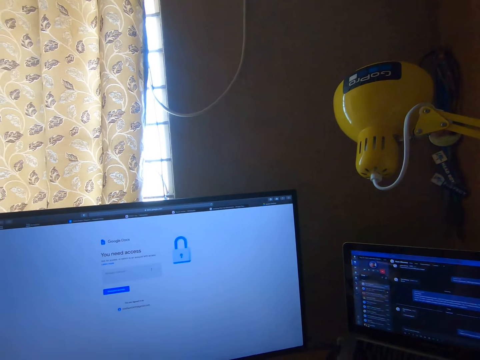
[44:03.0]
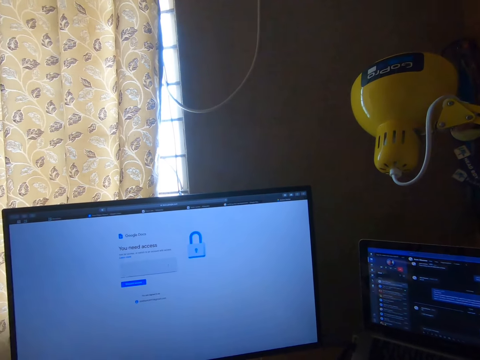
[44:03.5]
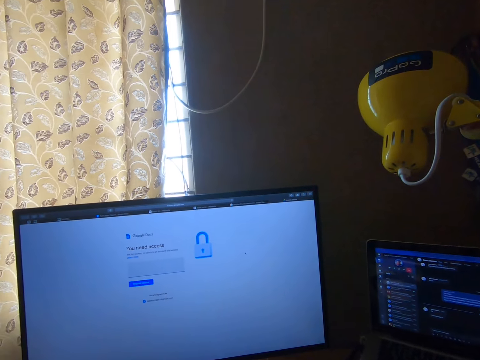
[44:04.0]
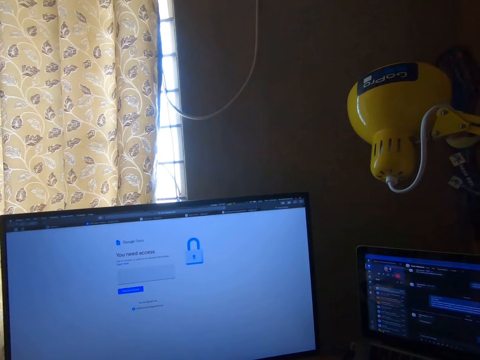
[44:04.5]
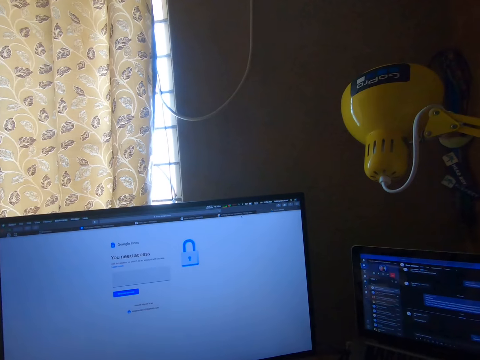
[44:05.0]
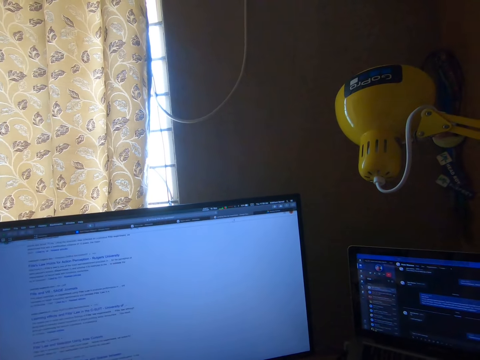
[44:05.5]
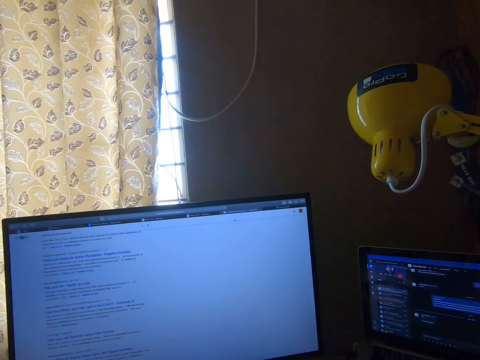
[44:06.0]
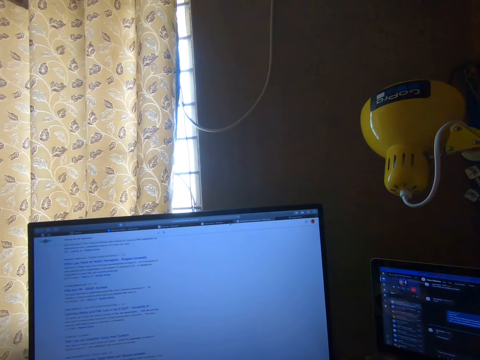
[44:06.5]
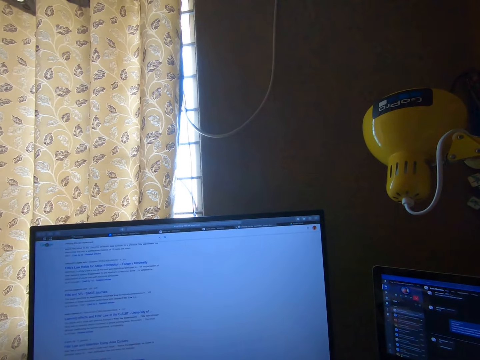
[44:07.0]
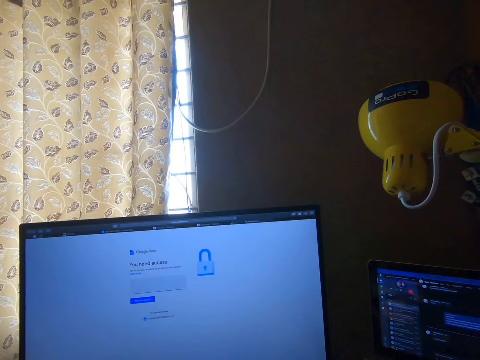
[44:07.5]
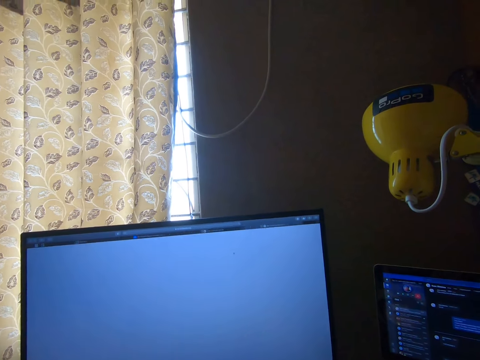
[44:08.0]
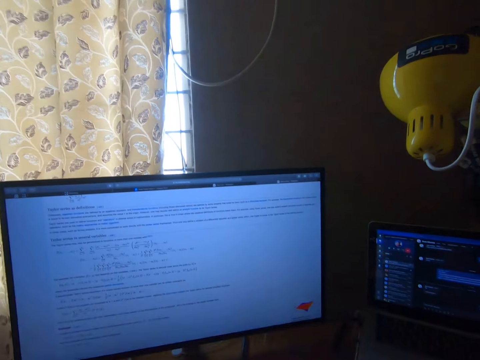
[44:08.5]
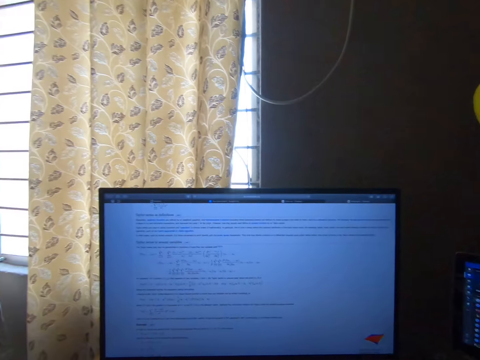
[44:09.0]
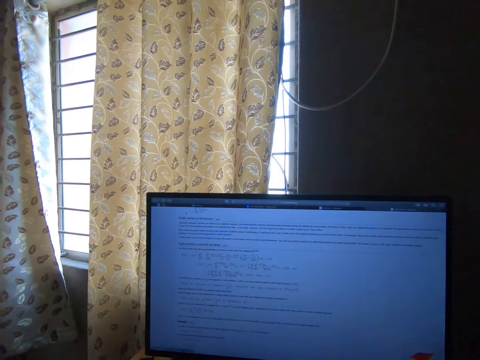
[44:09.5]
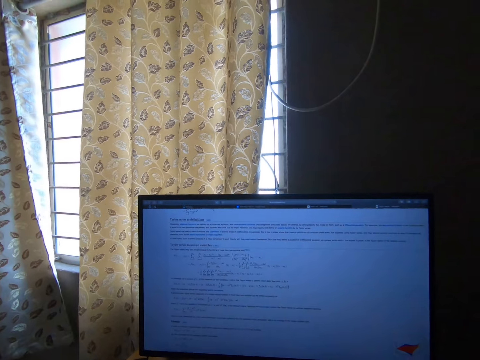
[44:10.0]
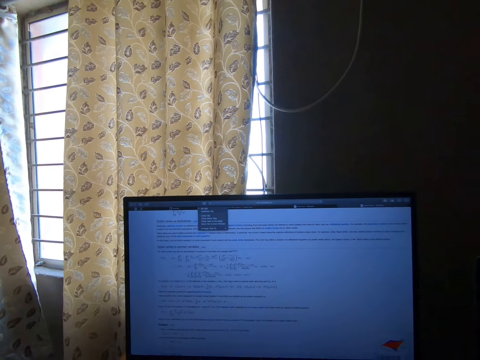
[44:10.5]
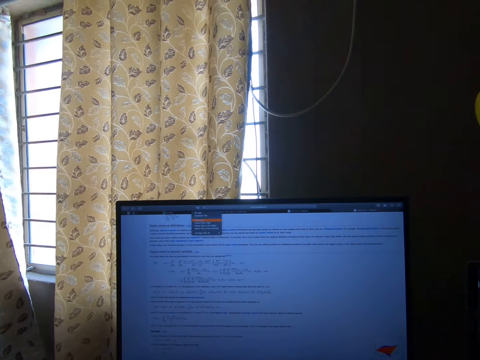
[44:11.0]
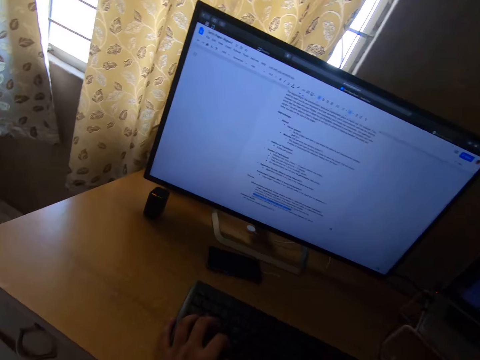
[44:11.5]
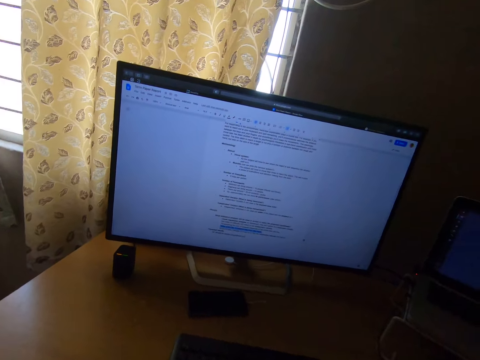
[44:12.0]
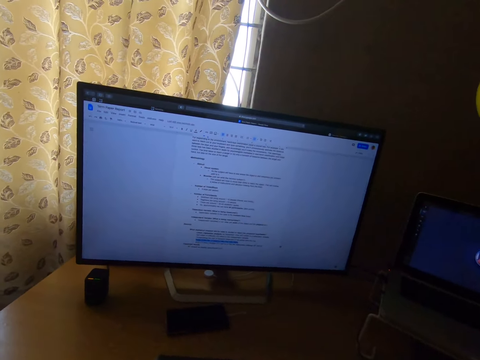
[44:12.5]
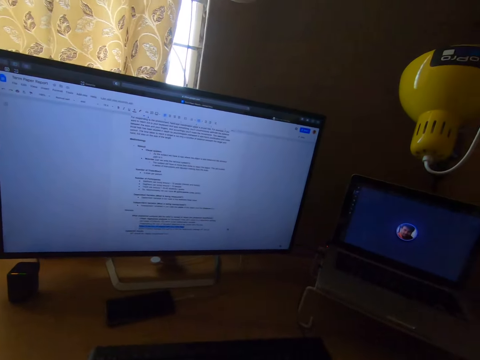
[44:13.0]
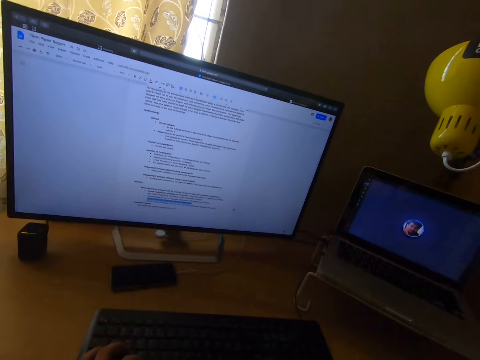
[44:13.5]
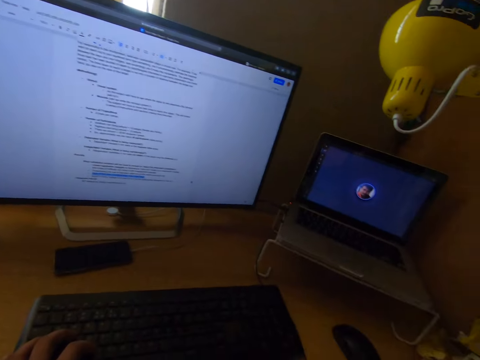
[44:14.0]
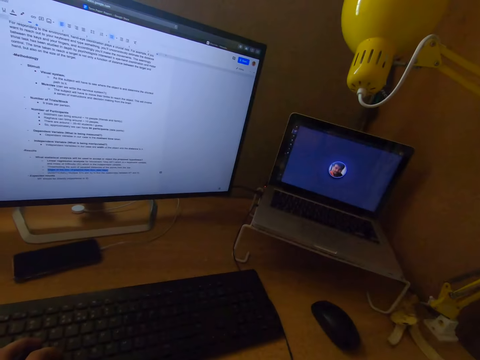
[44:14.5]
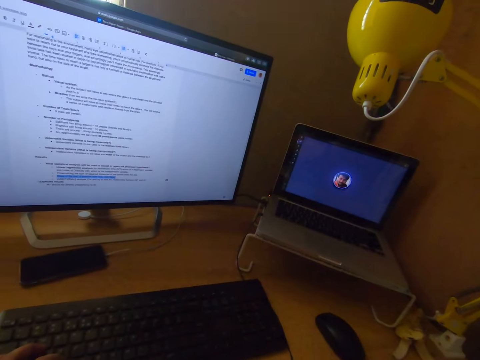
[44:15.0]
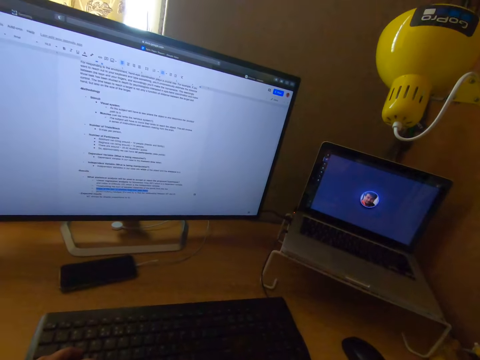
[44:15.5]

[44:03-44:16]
The camera wearer operates the computer. They hold the keyboard.

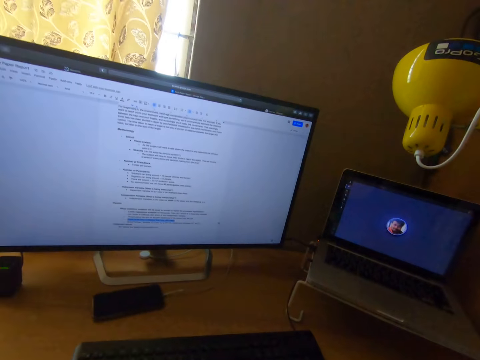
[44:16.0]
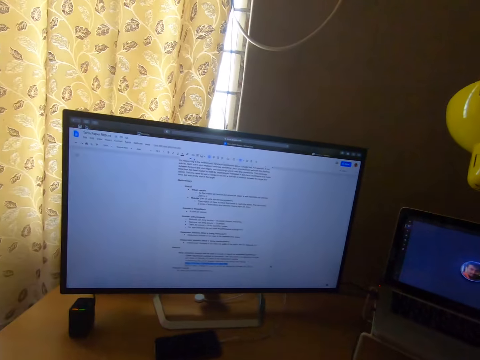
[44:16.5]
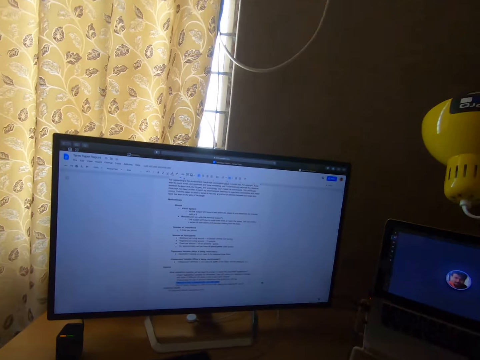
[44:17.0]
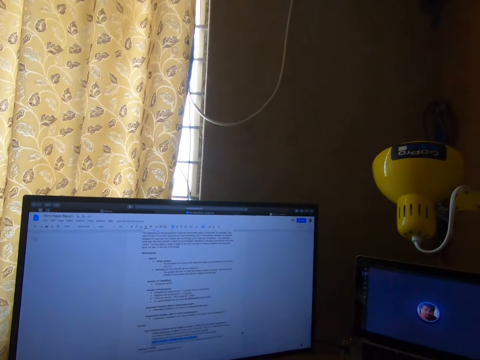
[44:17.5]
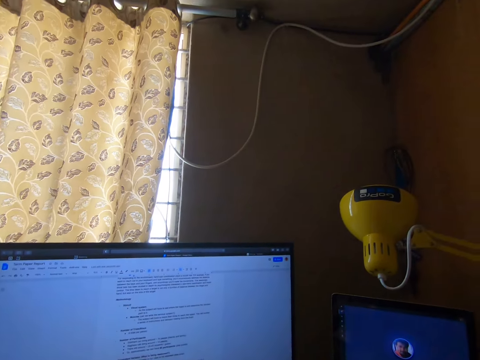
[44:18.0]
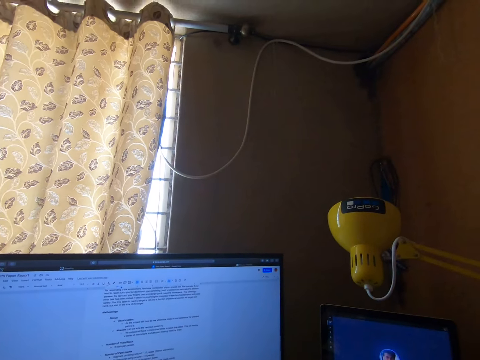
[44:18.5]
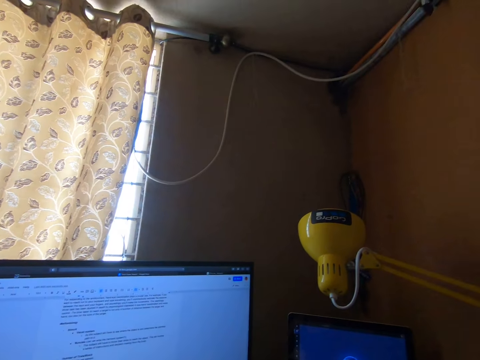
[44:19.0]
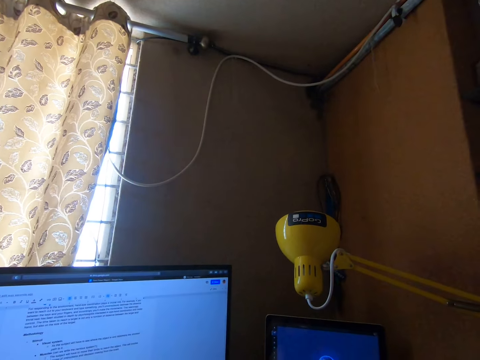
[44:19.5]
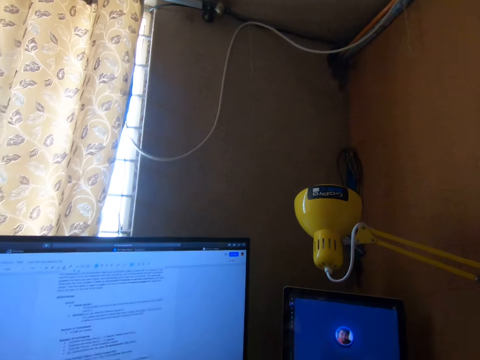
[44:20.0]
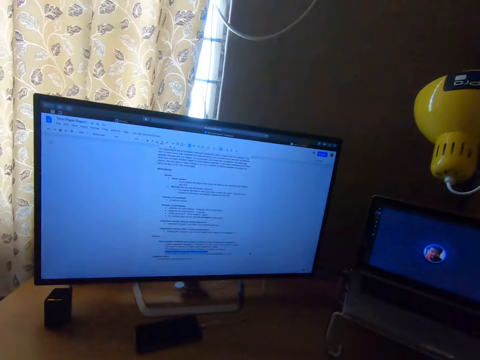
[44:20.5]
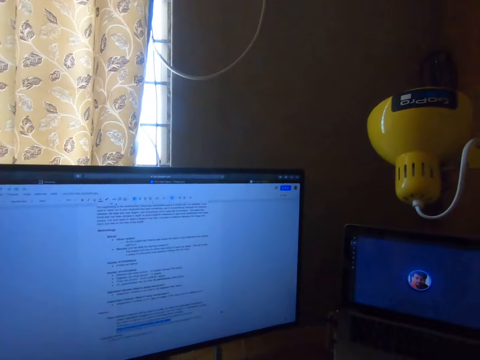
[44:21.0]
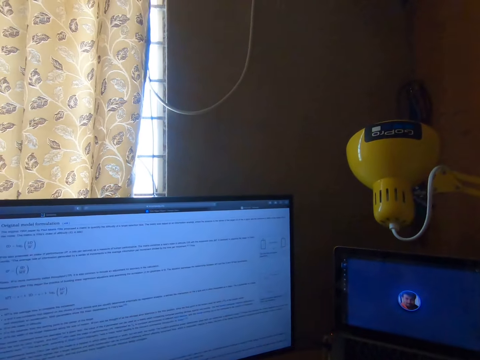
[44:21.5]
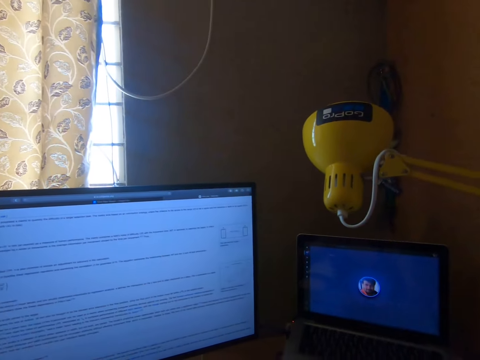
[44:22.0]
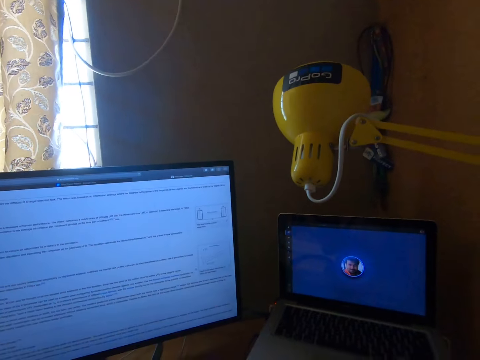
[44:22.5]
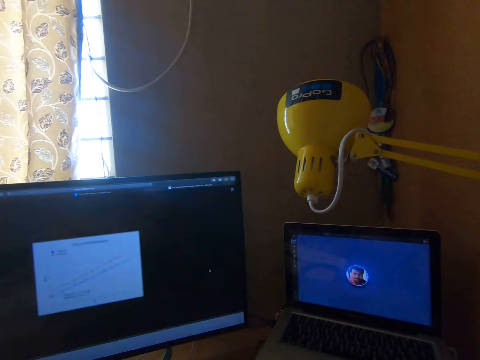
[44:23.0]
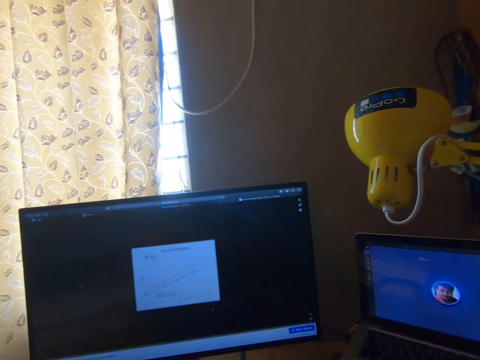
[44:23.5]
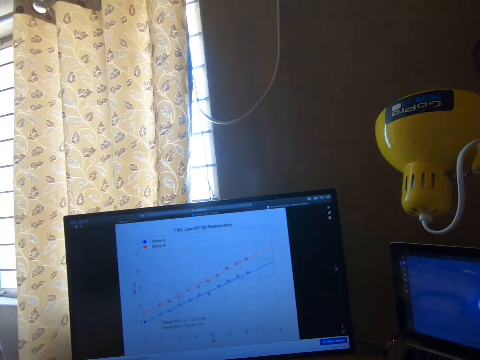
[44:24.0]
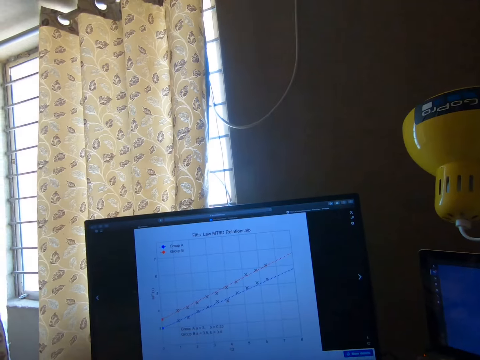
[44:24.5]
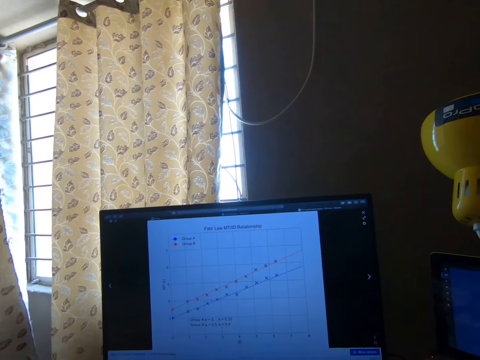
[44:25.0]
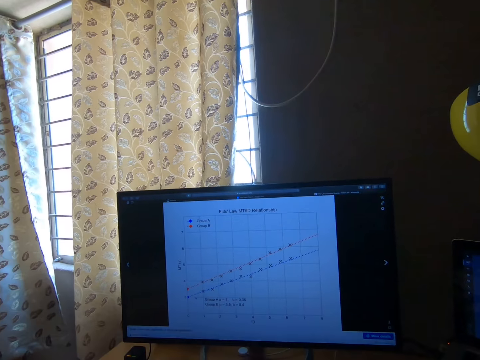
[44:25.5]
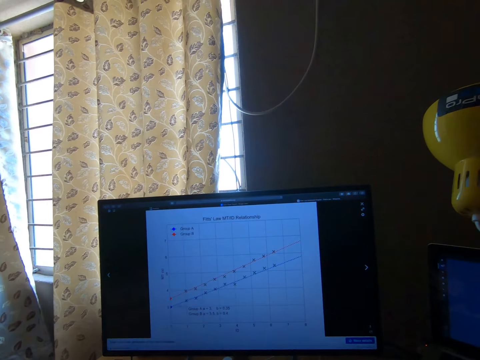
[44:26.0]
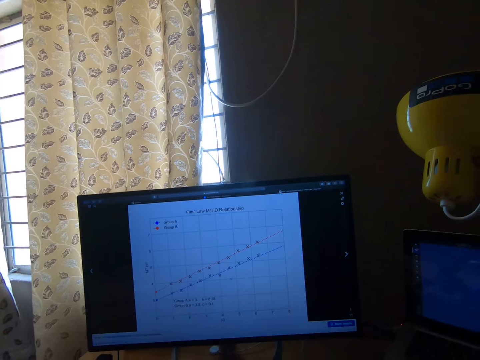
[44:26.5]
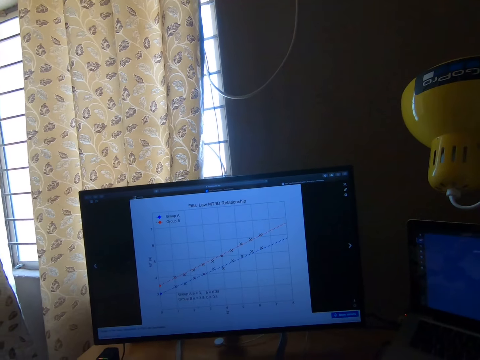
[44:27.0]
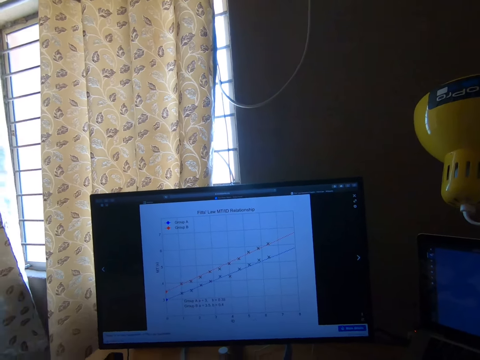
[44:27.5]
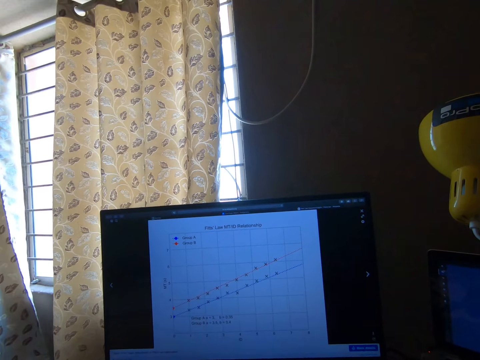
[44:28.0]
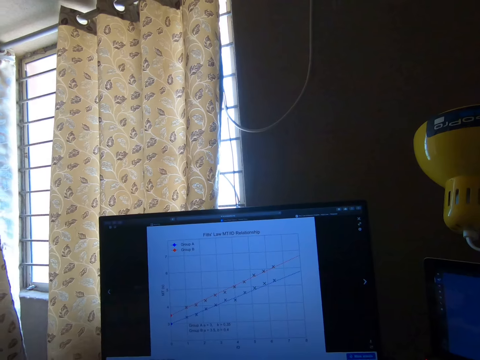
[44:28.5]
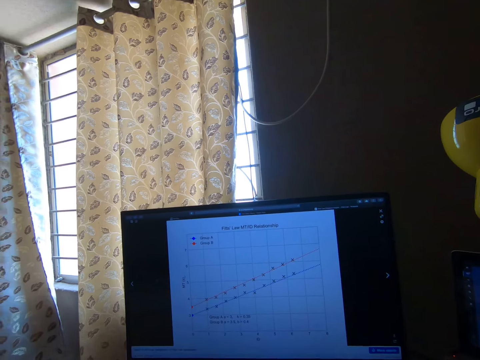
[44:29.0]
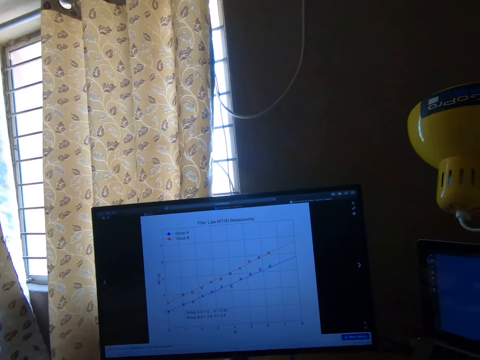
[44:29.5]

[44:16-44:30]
The camera wearer looks at the computer.
